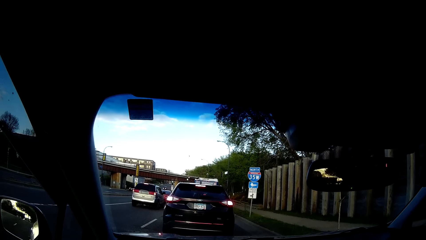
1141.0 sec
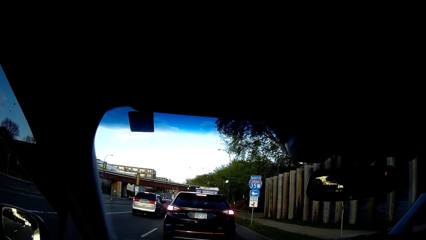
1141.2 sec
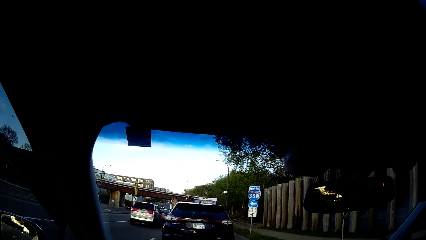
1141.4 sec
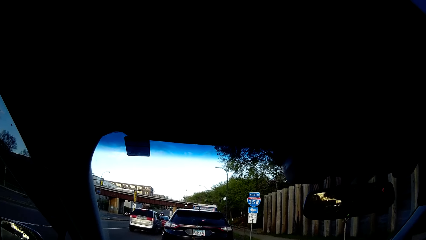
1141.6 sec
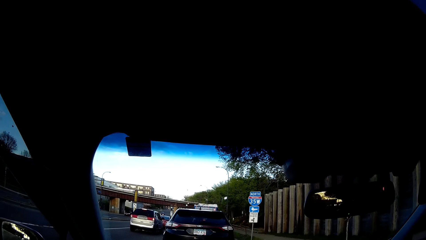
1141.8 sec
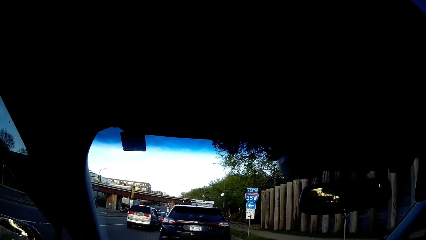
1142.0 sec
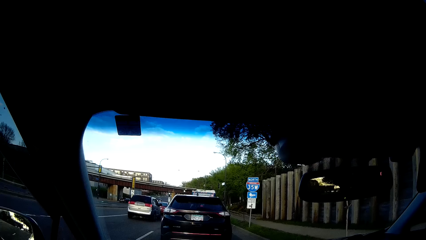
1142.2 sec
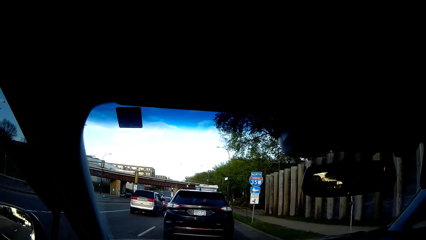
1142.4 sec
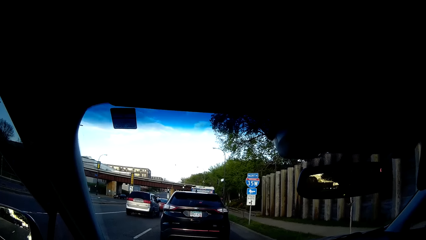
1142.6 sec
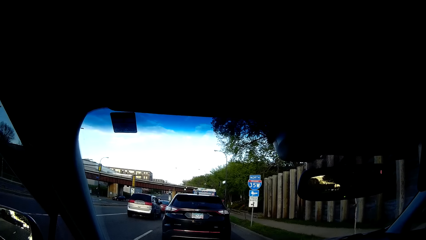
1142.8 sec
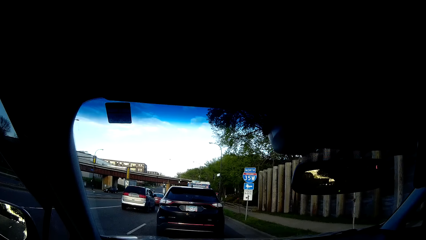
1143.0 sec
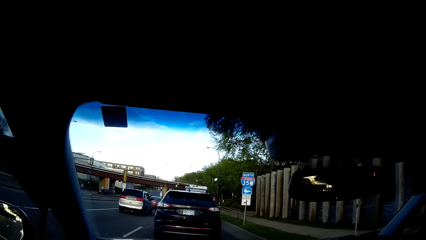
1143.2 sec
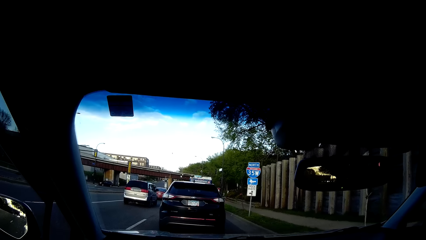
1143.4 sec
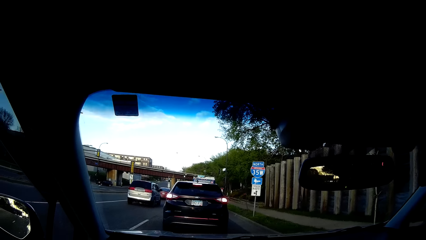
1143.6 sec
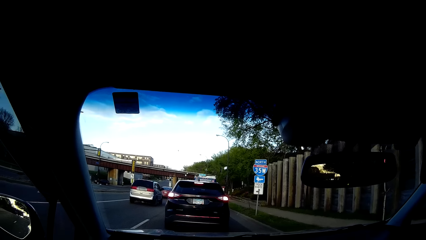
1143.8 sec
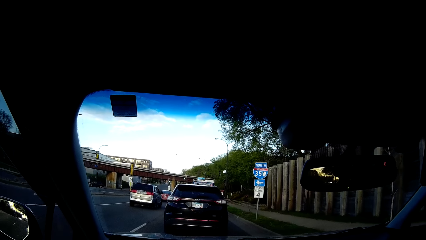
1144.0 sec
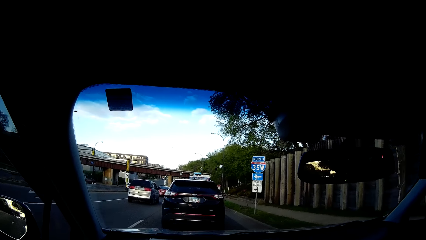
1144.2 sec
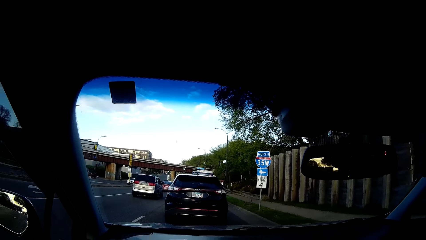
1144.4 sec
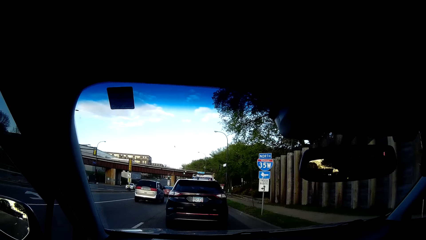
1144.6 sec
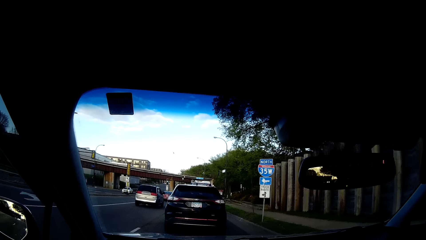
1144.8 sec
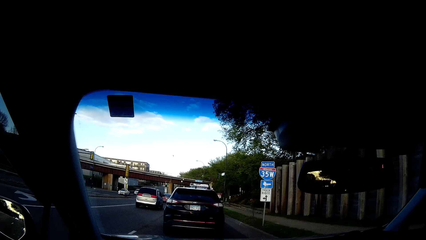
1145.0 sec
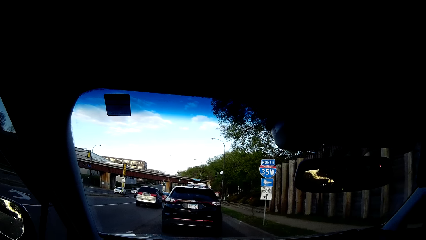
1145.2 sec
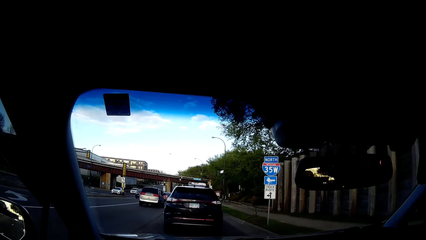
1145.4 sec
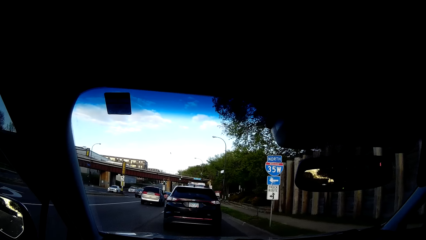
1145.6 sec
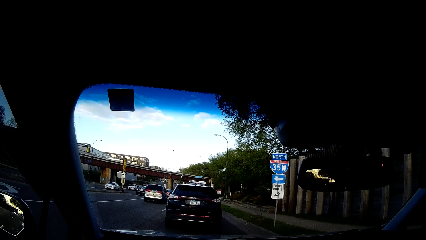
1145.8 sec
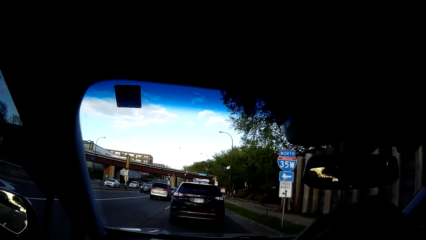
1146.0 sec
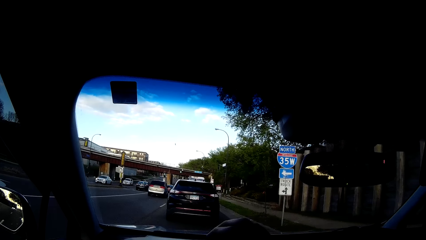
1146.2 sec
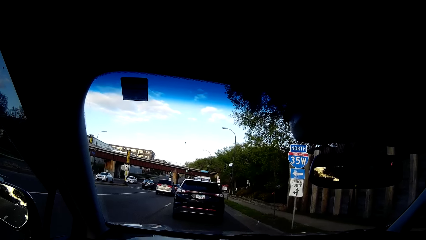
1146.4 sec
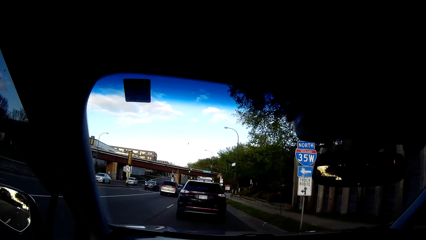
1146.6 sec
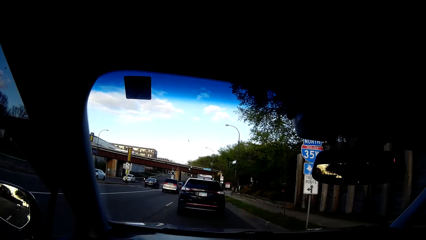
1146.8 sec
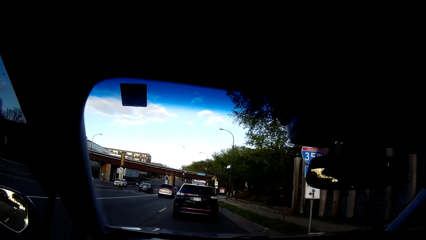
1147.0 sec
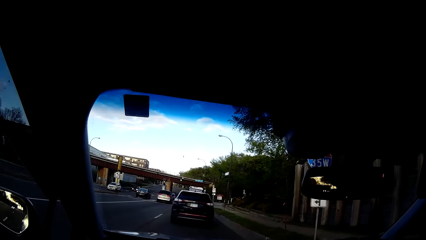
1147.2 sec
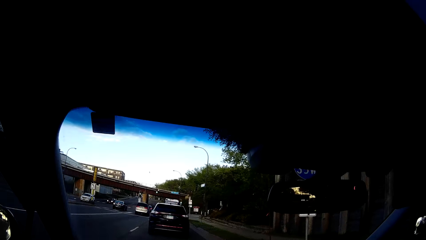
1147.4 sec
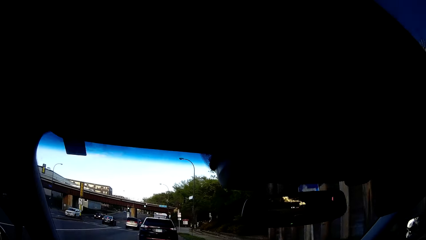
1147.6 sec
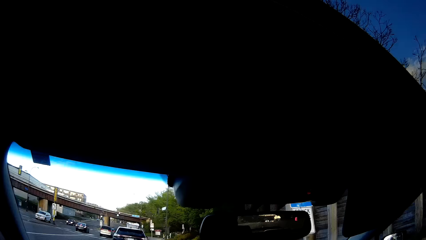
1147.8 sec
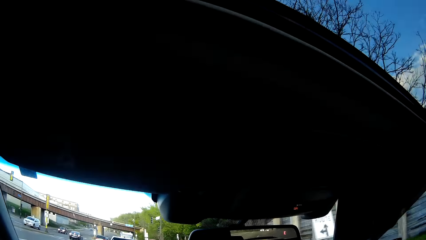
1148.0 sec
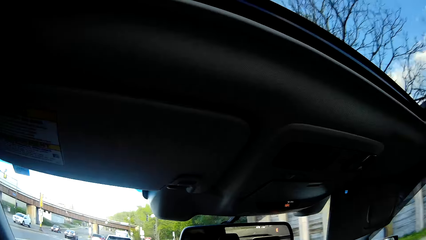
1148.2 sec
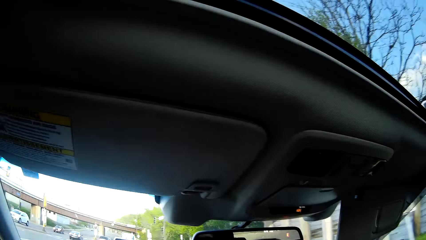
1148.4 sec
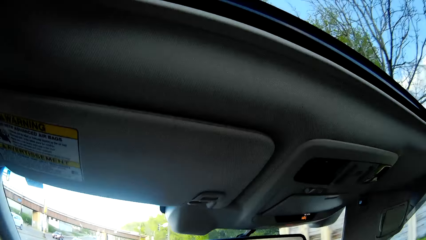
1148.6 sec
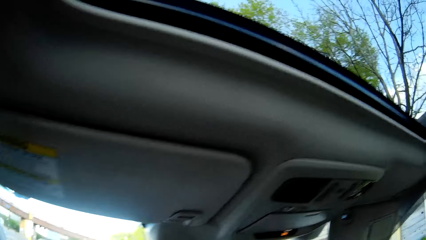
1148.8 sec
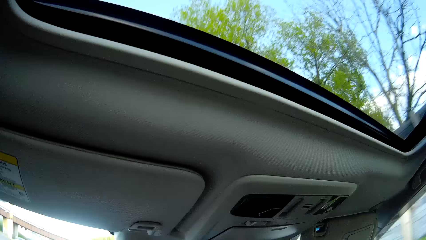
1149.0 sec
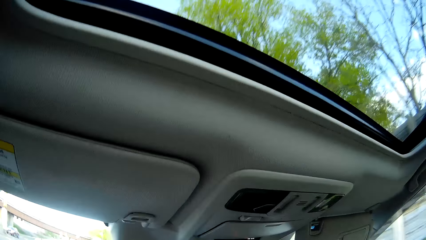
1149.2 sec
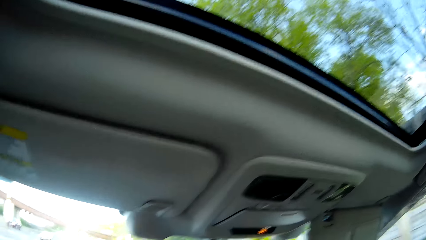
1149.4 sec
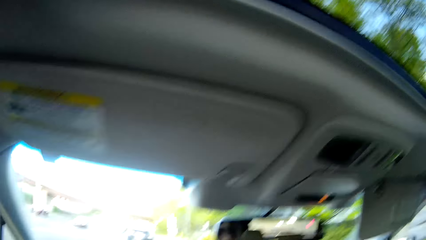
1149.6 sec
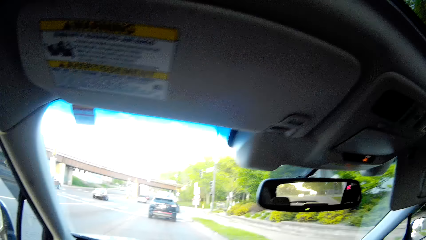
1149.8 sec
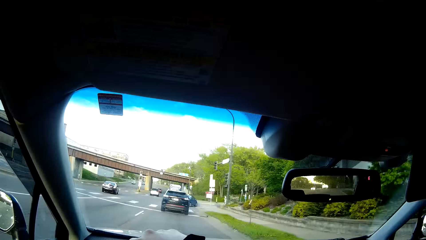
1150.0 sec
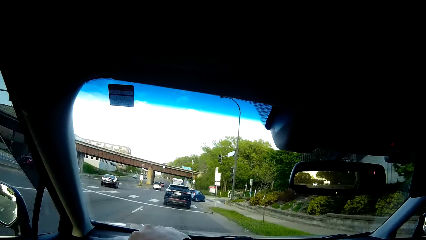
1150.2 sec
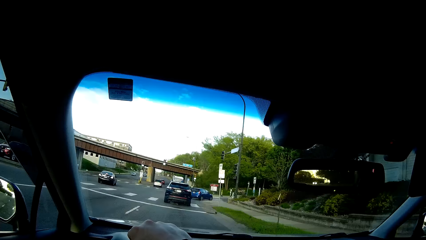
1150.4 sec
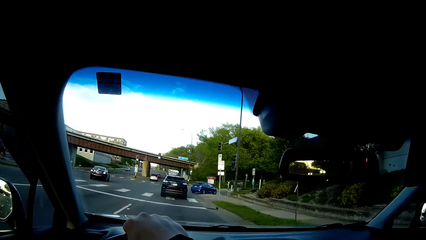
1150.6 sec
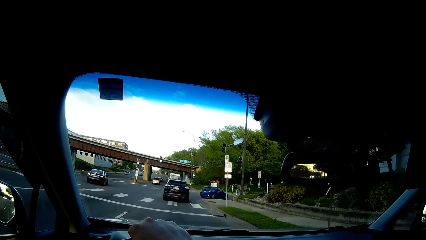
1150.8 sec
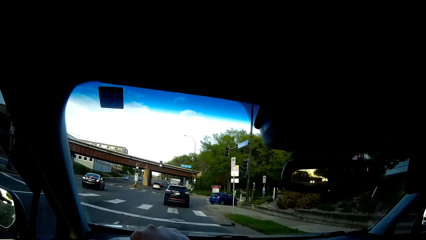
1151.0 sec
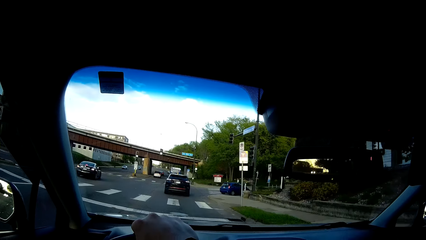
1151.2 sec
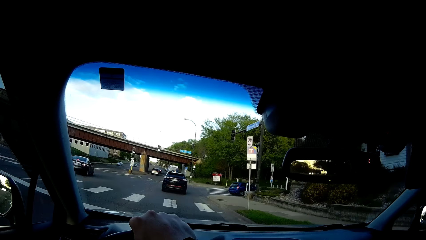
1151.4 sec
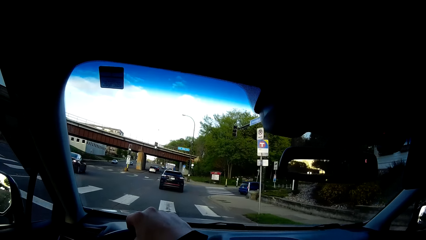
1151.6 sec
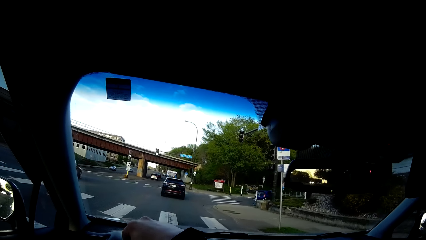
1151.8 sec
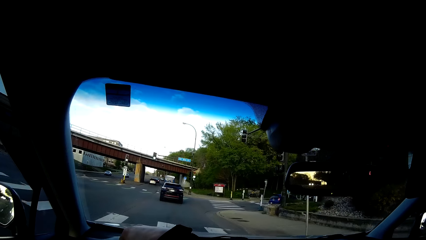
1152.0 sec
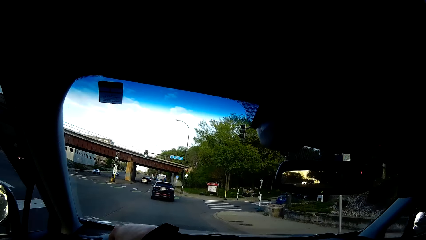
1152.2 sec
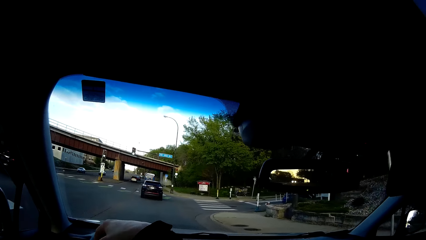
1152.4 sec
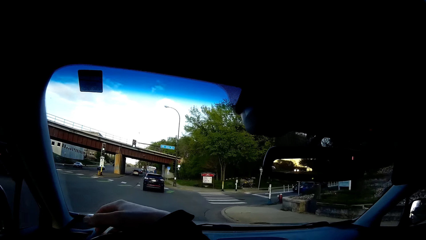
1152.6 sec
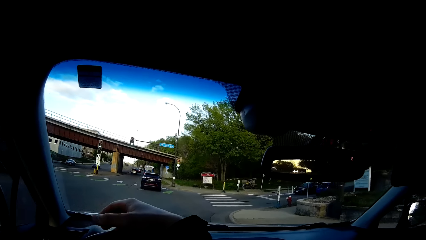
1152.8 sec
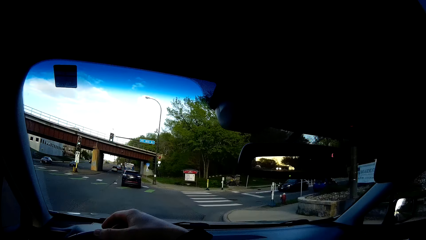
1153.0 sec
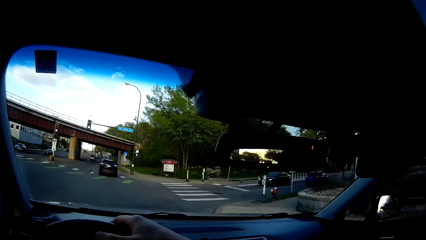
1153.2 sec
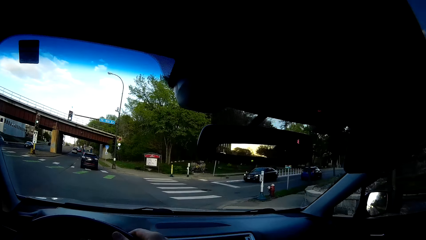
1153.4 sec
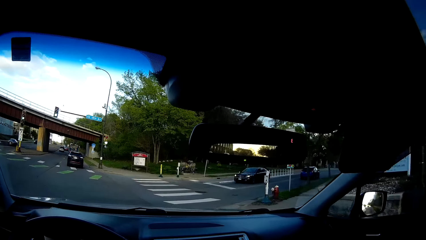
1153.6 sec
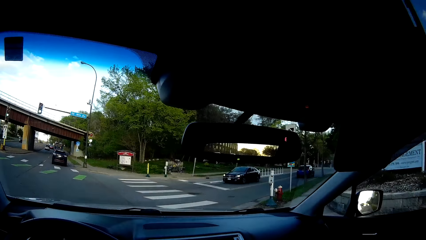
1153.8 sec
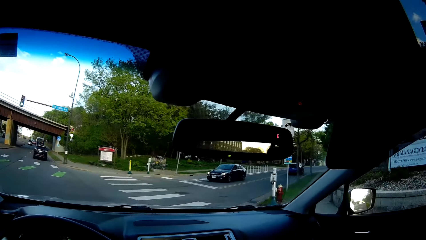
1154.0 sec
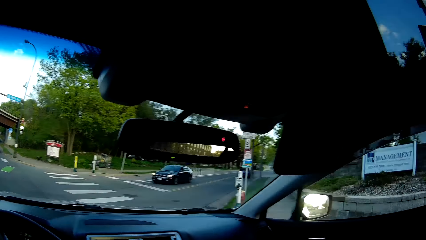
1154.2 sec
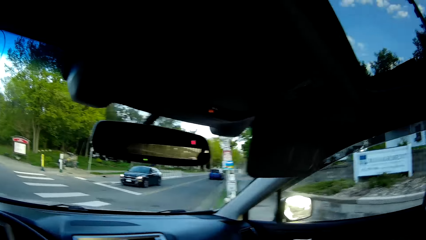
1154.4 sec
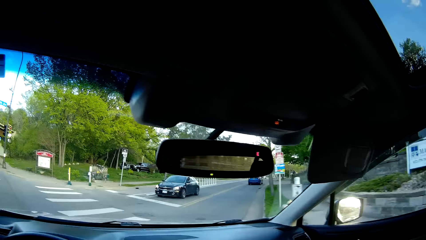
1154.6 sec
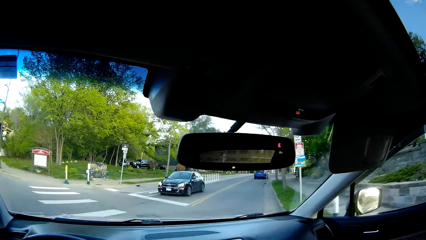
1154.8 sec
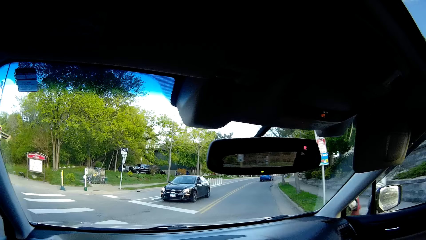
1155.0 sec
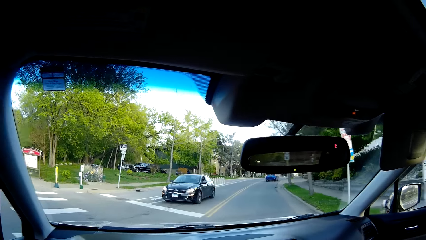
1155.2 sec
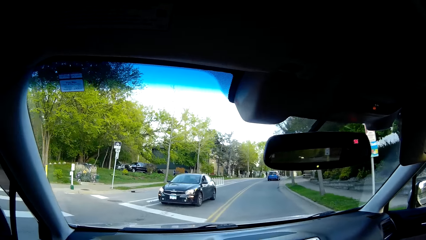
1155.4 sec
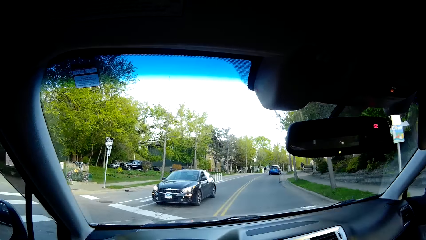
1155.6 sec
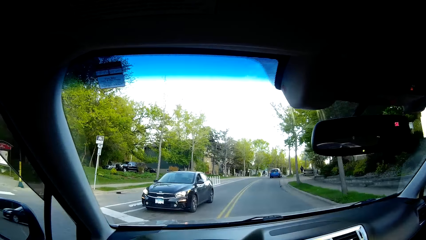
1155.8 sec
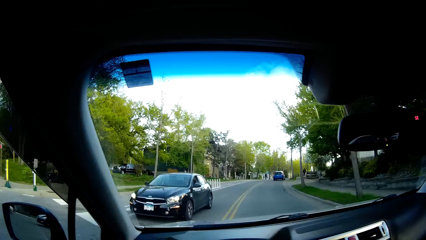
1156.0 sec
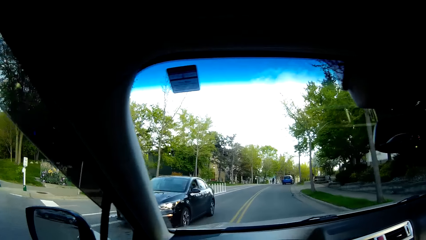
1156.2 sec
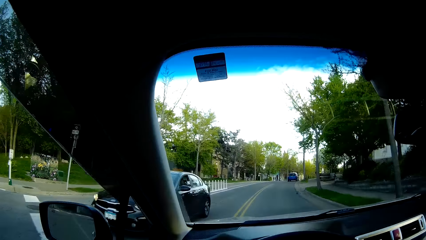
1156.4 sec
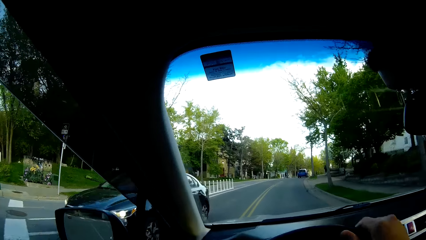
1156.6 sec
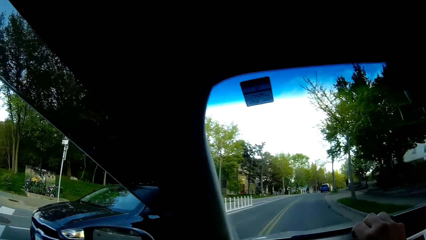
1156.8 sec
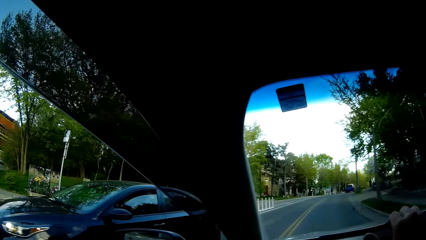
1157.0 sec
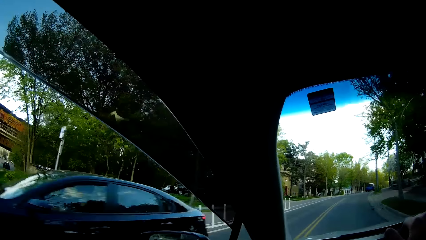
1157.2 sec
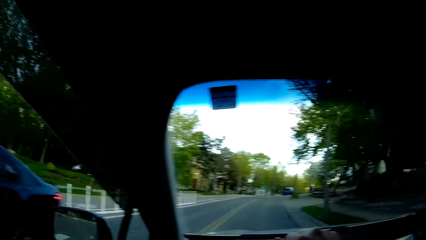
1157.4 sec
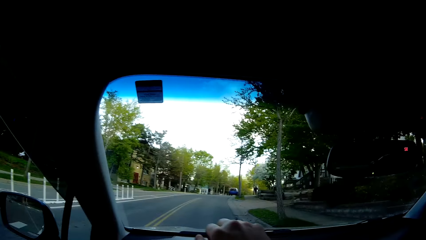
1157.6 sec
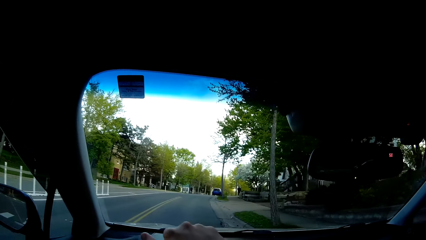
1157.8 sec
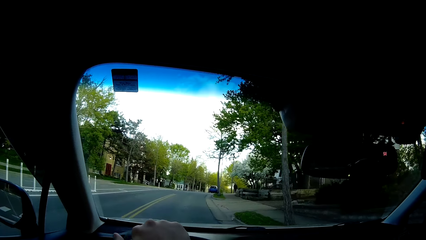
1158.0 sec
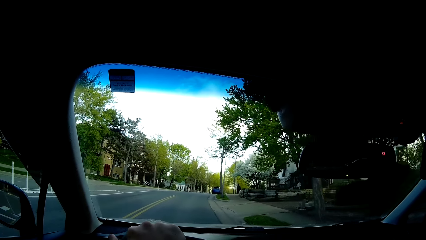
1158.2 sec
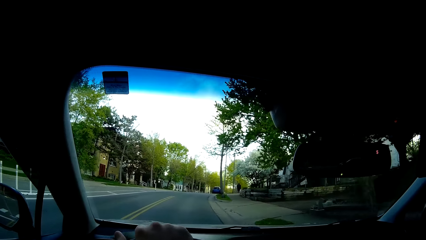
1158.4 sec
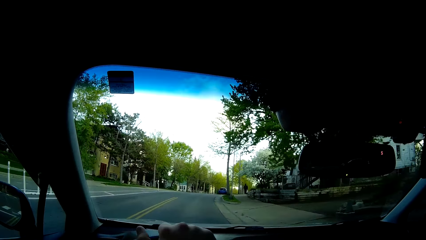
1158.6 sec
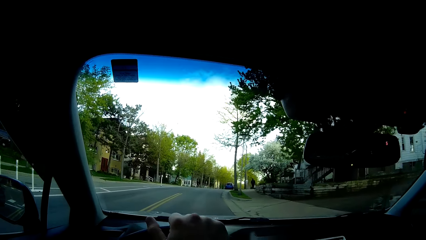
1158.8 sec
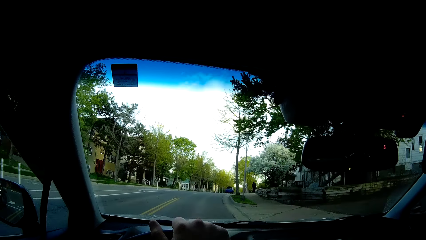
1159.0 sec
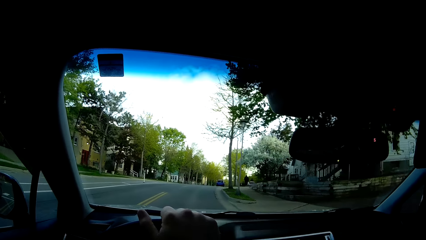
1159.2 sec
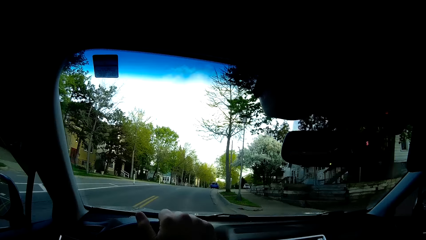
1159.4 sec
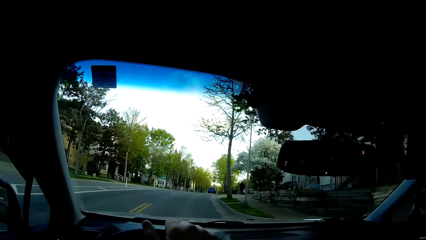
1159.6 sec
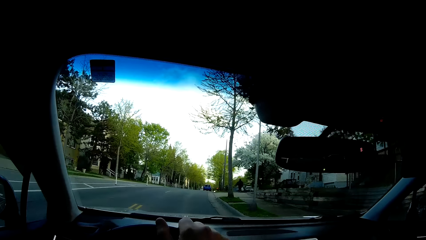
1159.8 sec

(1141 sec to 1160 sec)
The camera wearer drives the car. He holds the steering with his right hand. He drives along the road with his hands. He looks up and looks ahead. He removes his right hand from the steering. He looks around. He holds the steering with his right hand. He looks ahead.
